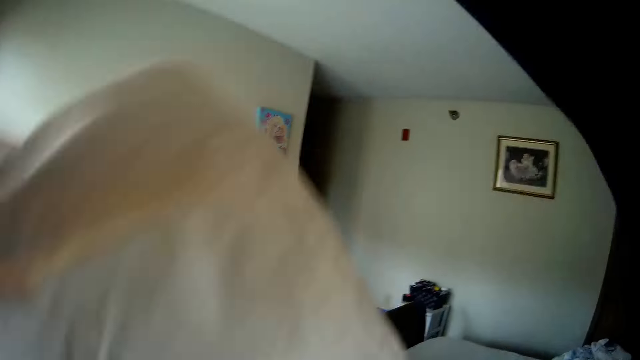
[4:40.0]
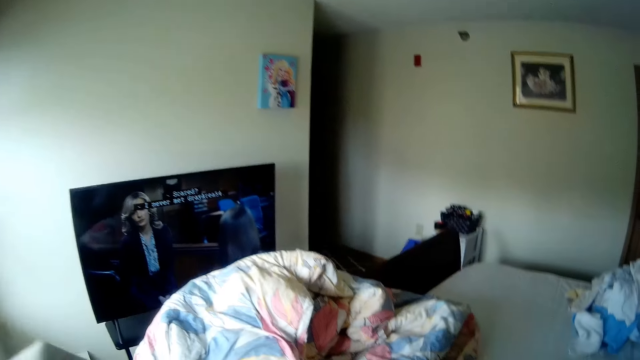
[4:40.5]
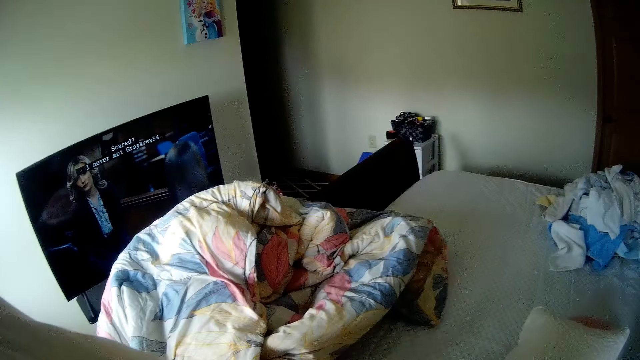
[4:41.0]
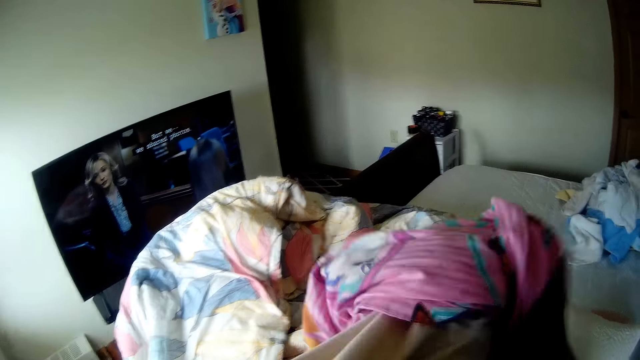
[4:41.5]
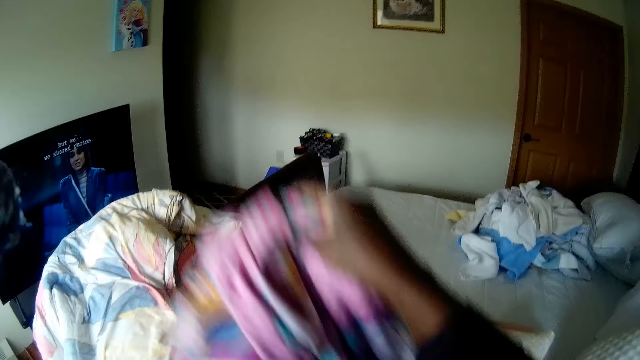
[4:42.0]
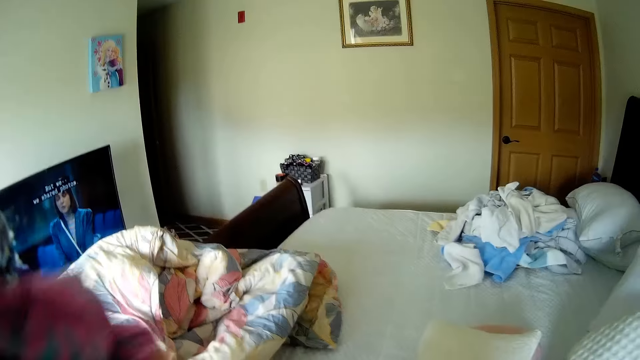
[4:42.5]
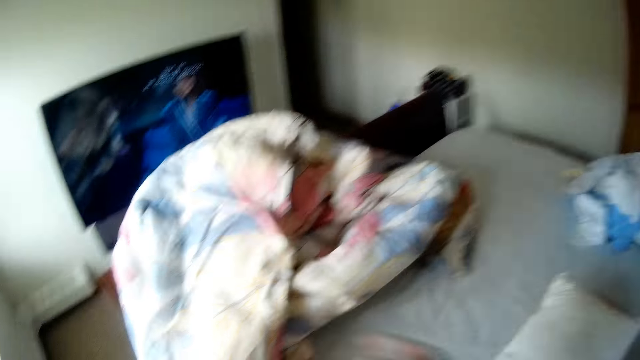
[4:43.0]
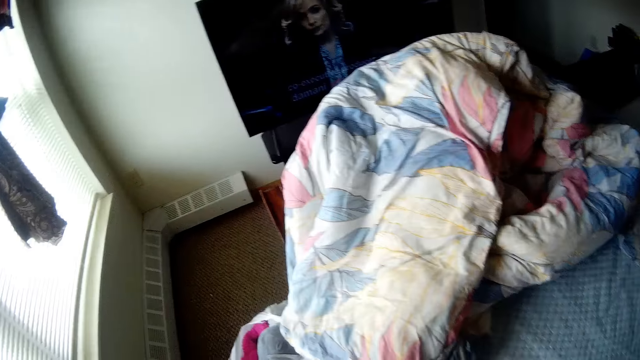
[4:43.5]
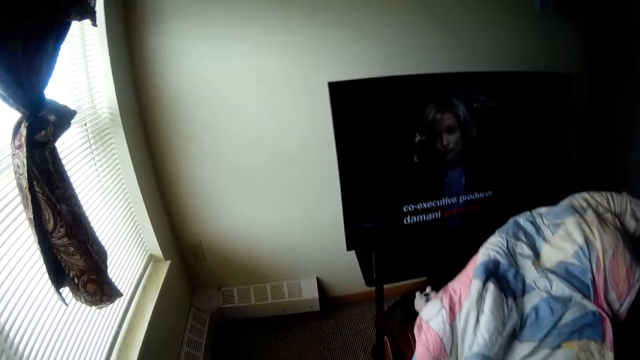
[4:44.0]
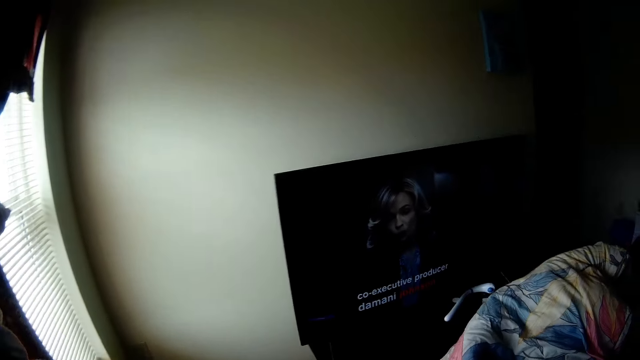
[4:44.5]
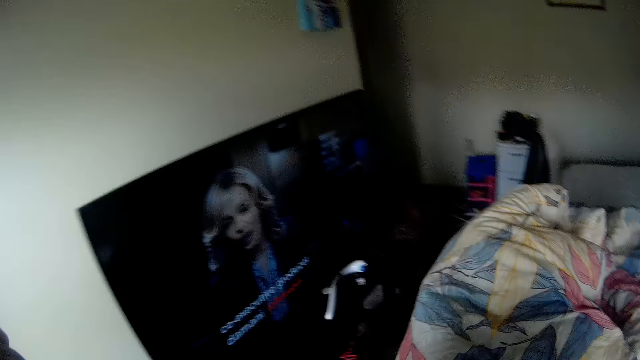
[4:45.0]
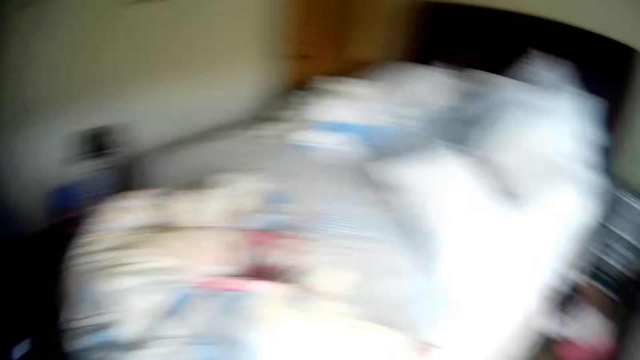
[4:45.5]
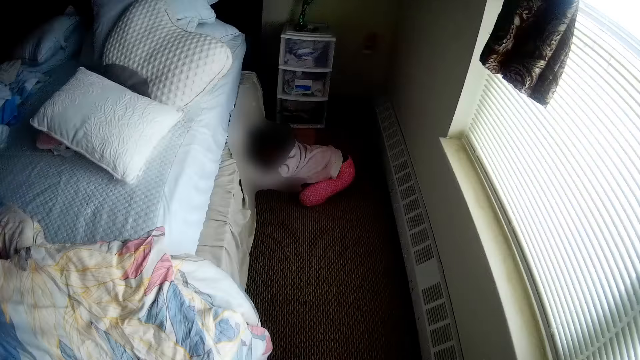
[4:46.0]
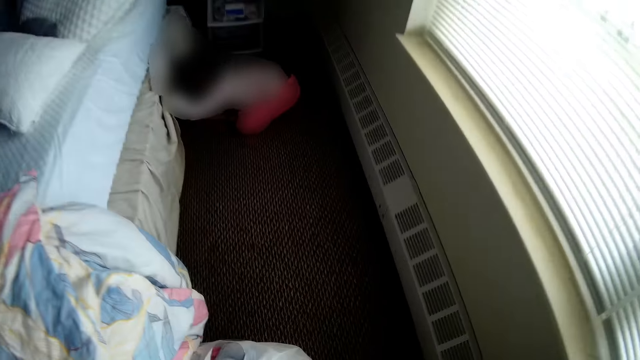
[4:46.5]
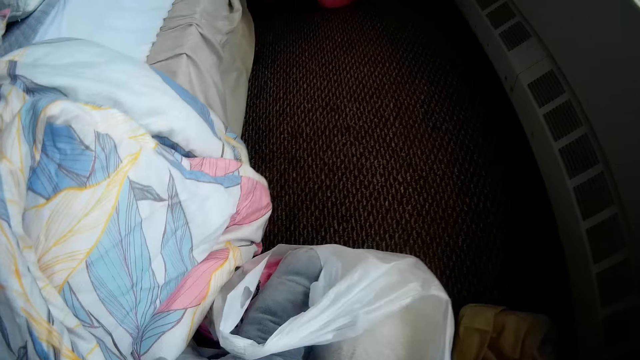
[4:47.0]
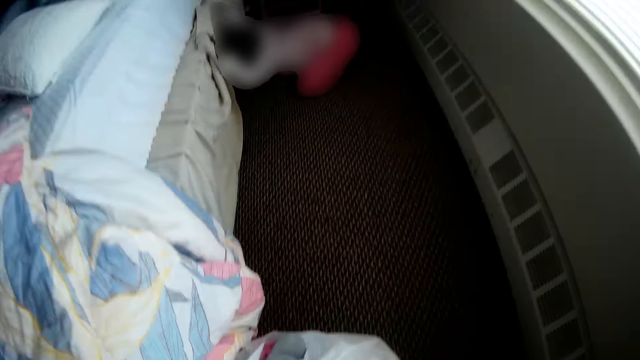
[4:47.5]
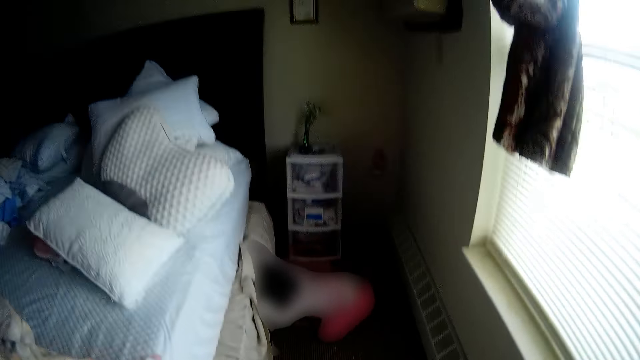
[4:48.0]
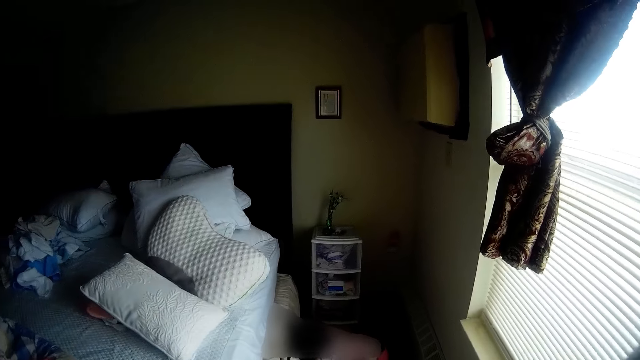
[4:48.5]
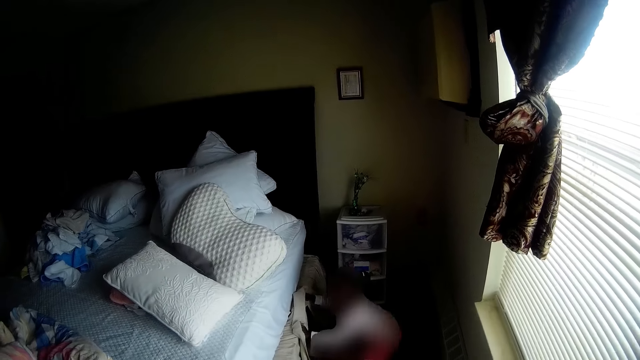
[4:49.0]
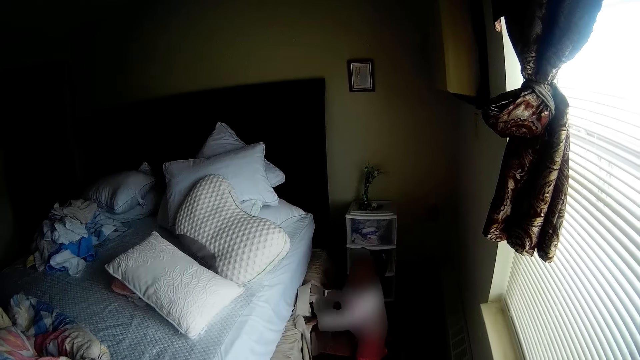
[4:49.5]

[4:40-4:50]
The camera wearer picks up a cloth from the bed with her right hand. She interacts with the girl.

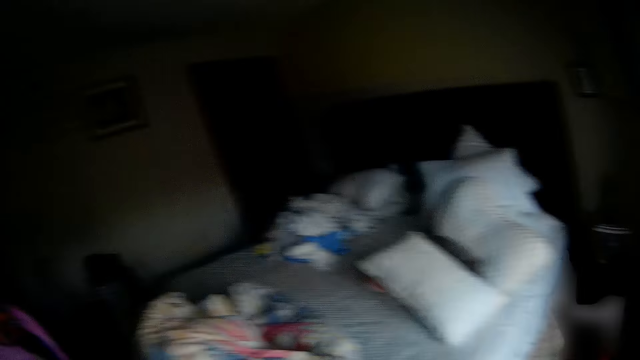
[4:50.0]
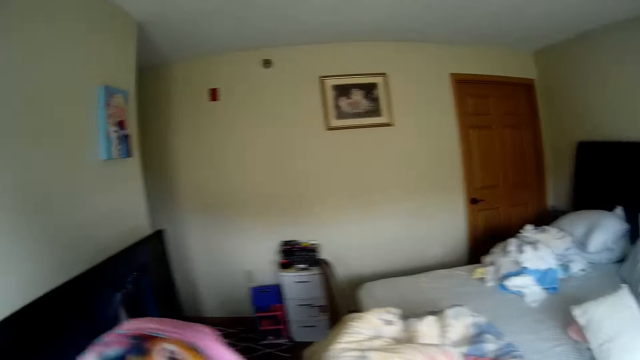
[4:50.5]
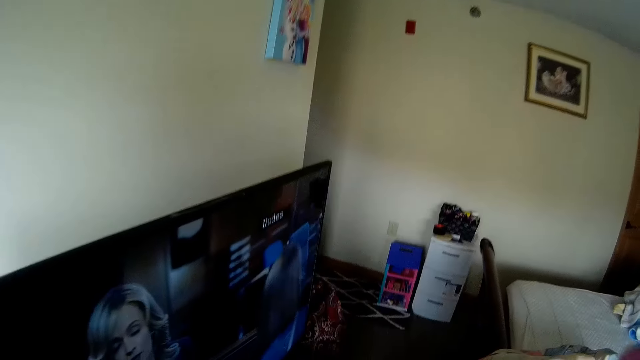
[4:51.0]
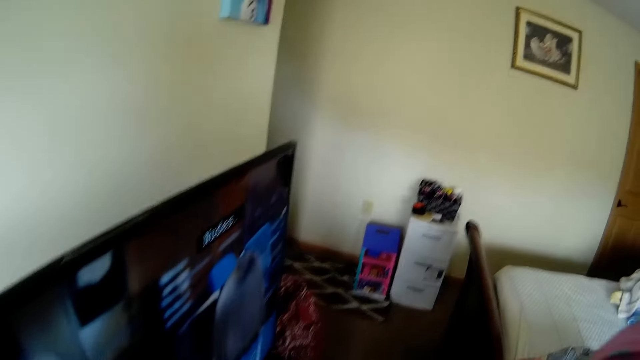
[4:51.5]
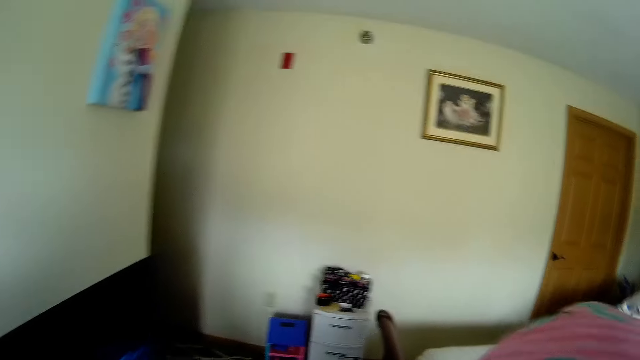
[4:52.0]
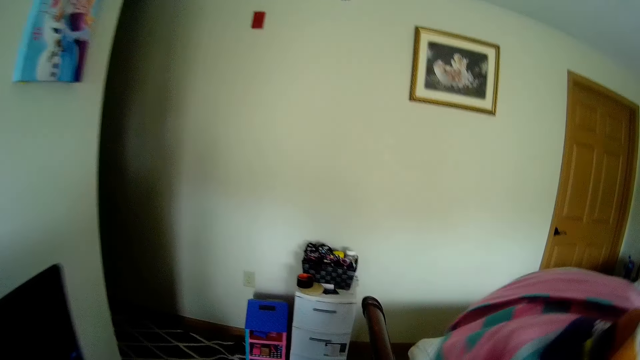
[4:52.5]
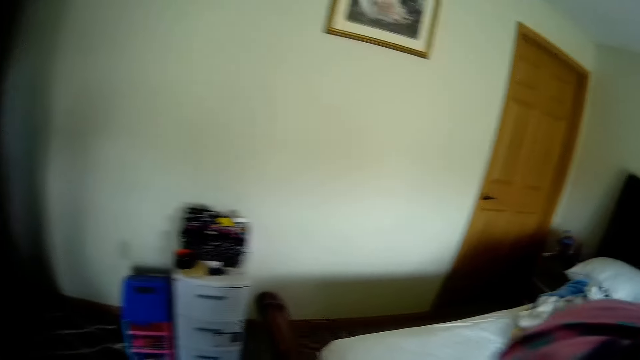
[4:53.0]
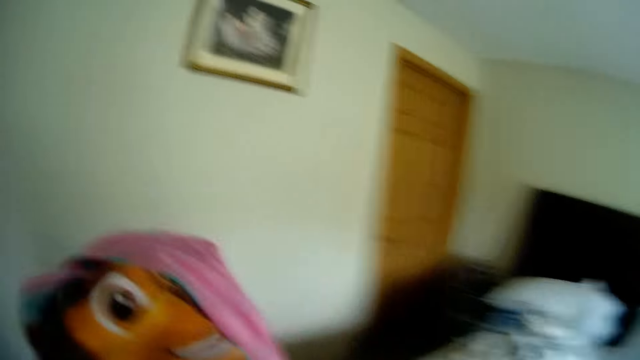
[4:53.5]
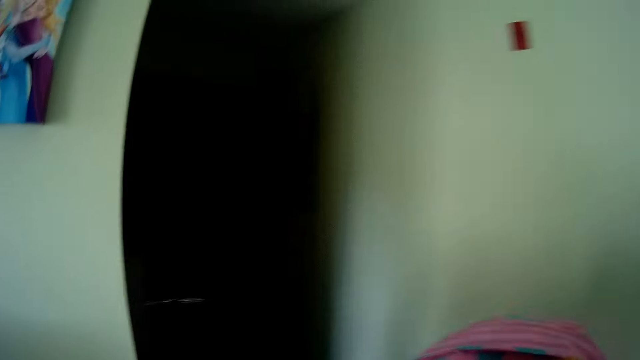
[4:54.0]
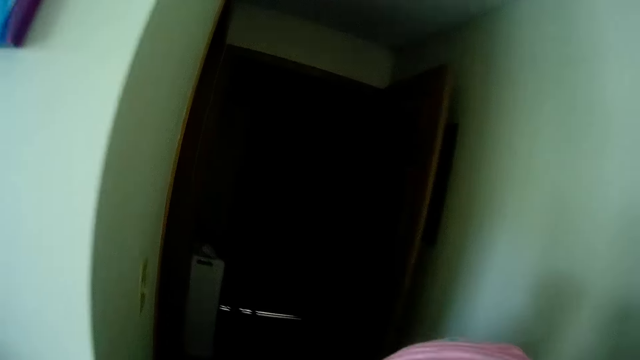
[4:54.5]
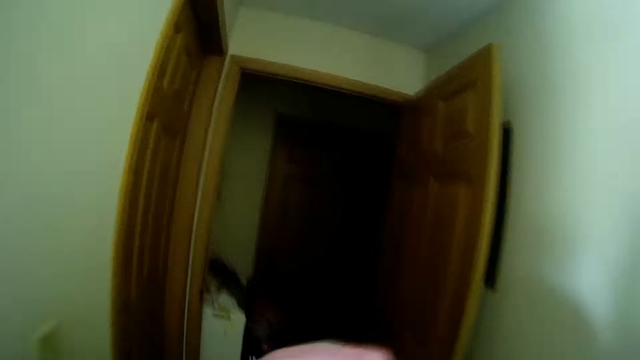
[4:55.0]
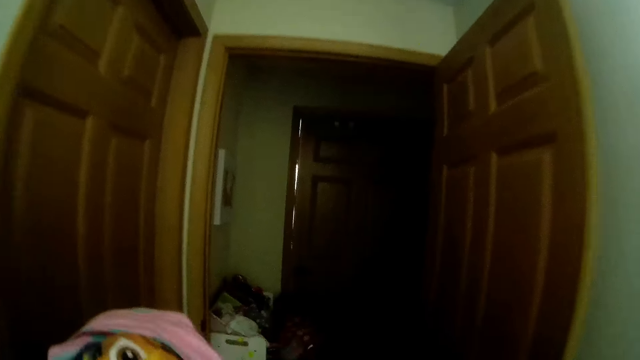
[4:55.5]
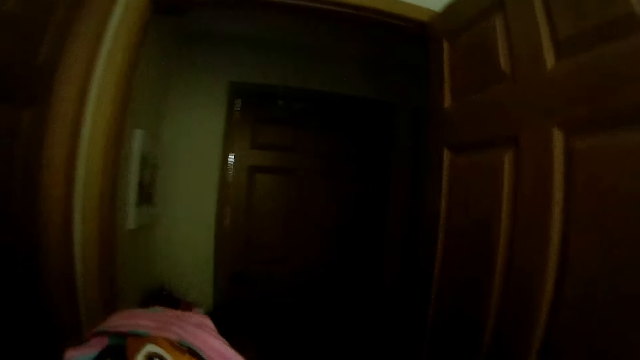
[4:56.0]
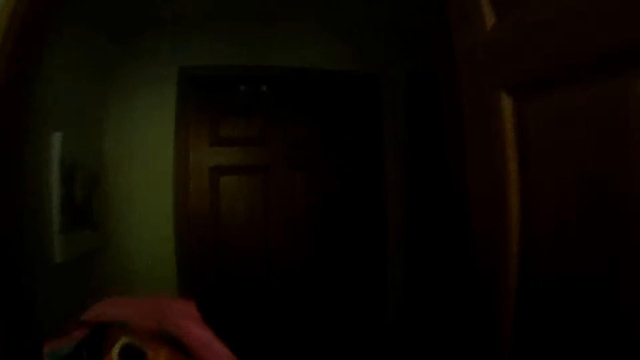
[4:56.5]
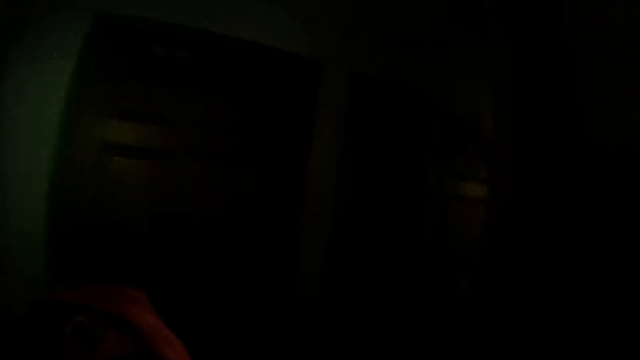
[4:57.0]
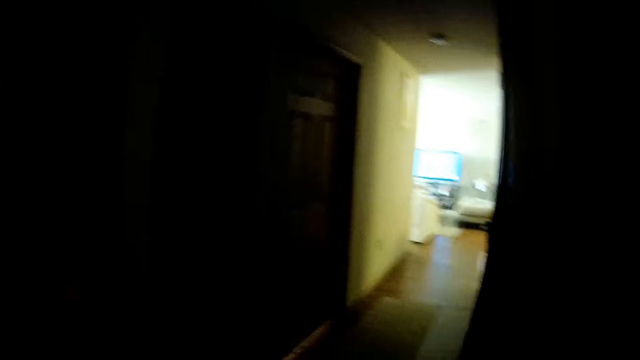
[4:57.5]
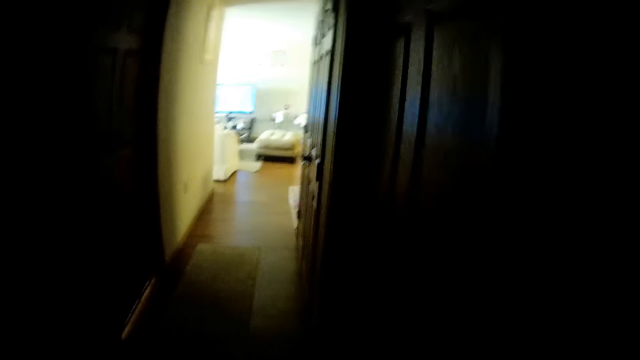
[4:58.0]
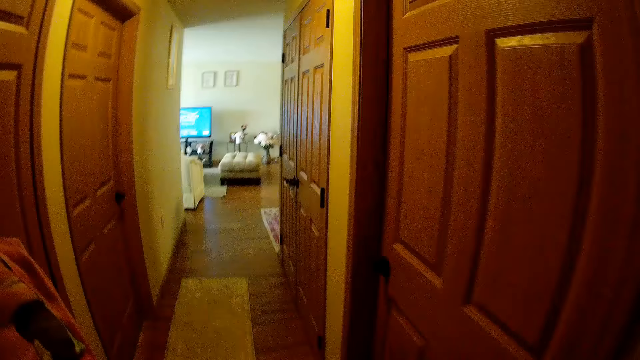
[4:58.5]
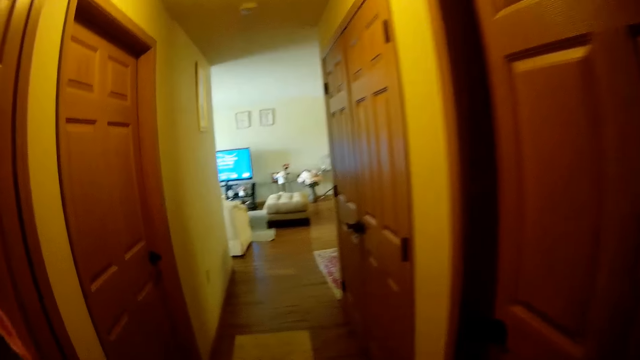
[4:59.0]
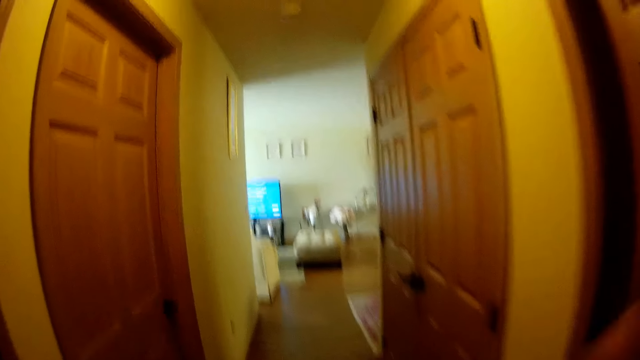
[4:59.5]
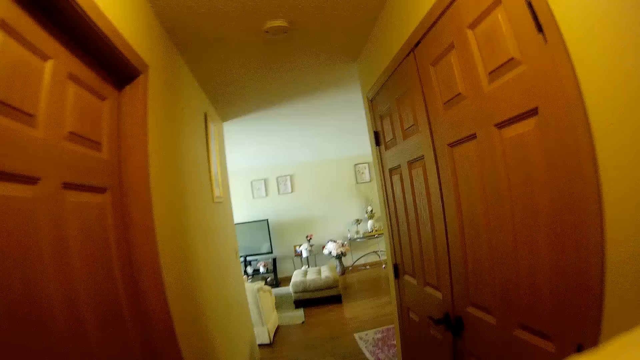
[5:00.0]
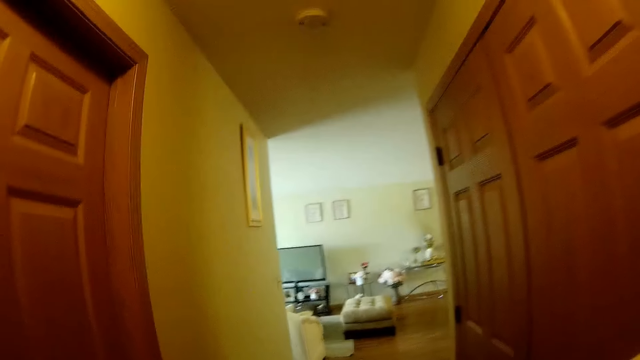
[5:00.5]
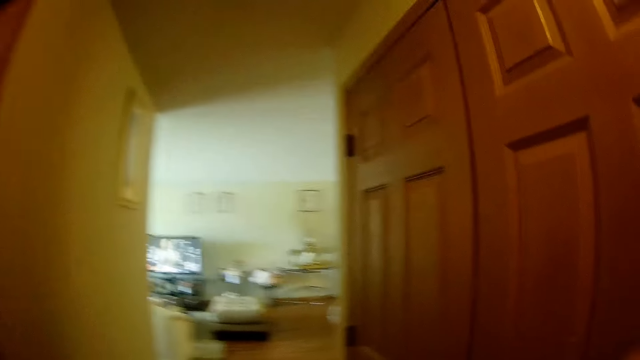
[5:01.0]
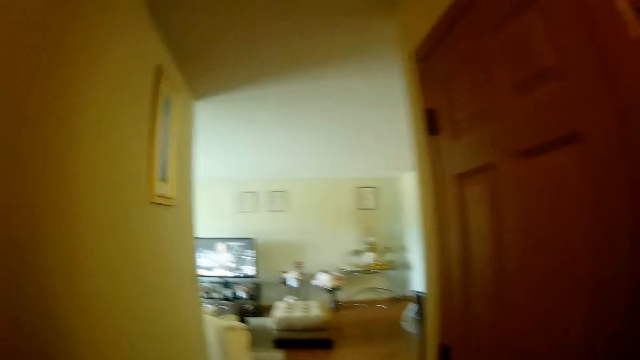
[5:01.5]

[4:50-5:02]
The camera wearer walks out a door. They walk down a corridor.
